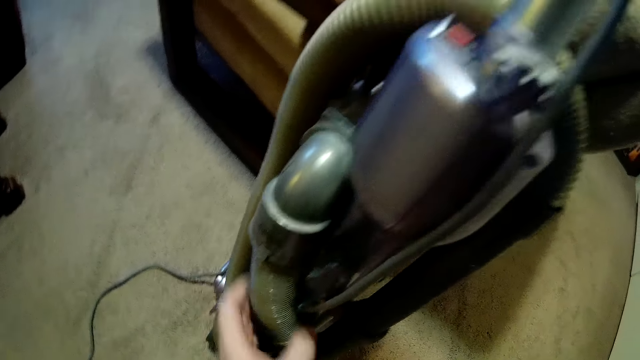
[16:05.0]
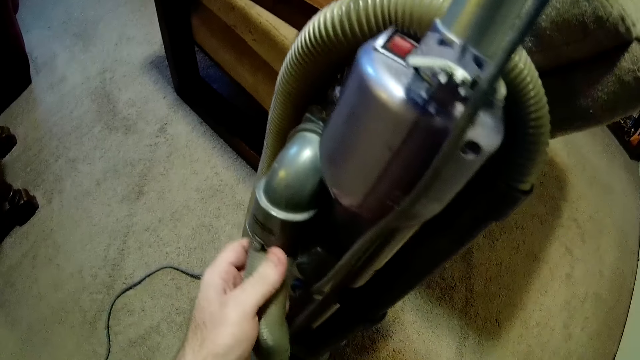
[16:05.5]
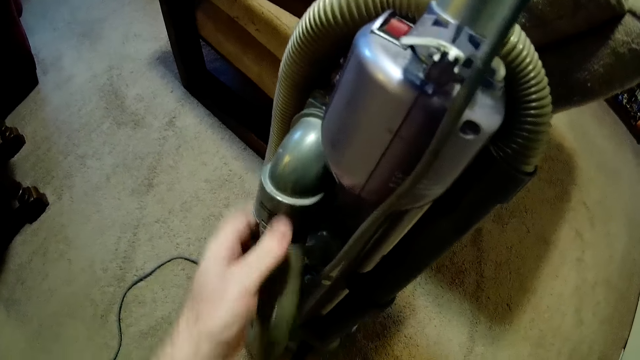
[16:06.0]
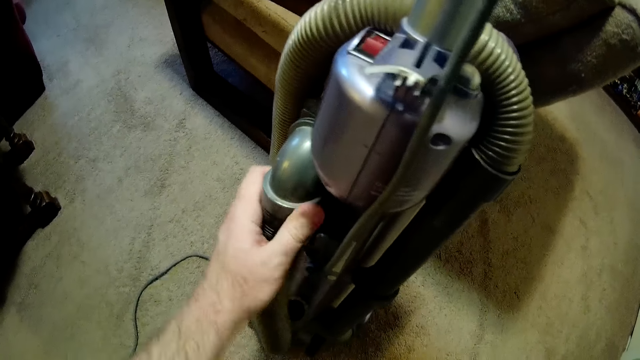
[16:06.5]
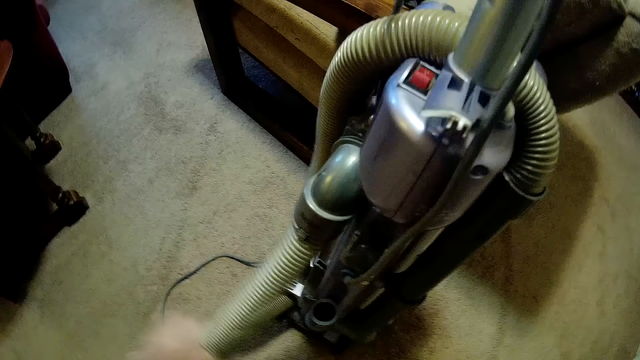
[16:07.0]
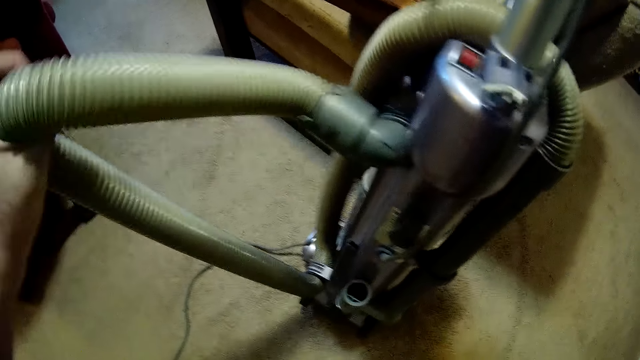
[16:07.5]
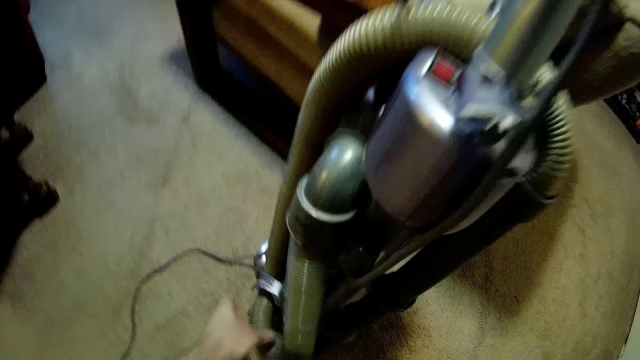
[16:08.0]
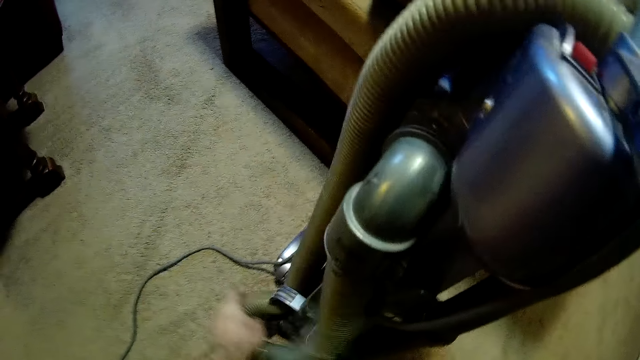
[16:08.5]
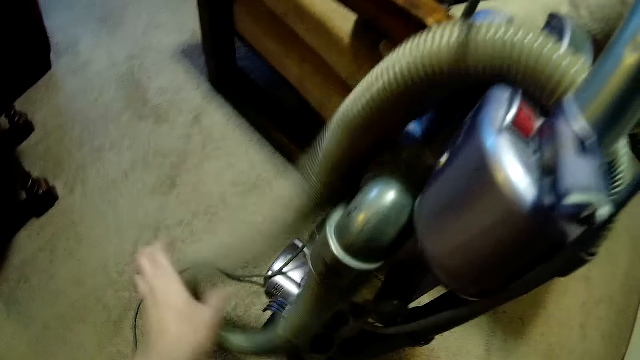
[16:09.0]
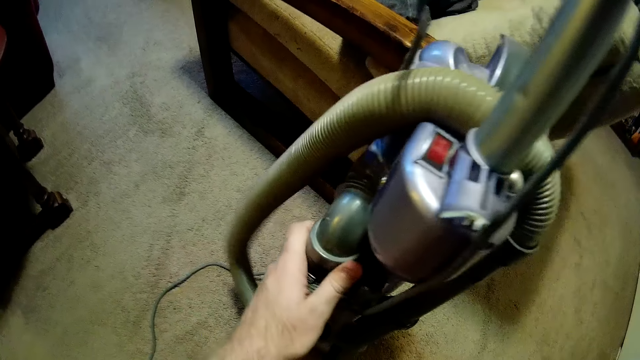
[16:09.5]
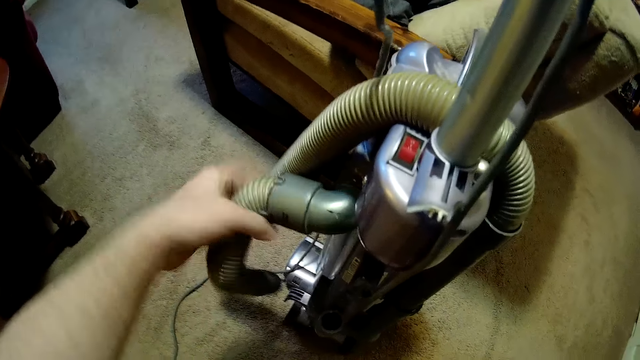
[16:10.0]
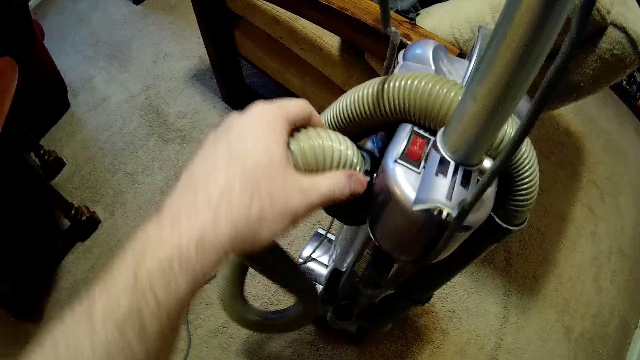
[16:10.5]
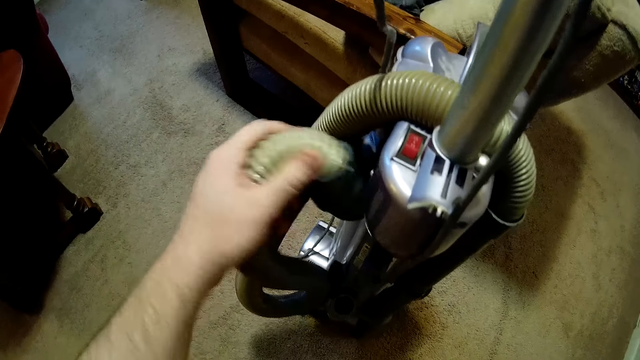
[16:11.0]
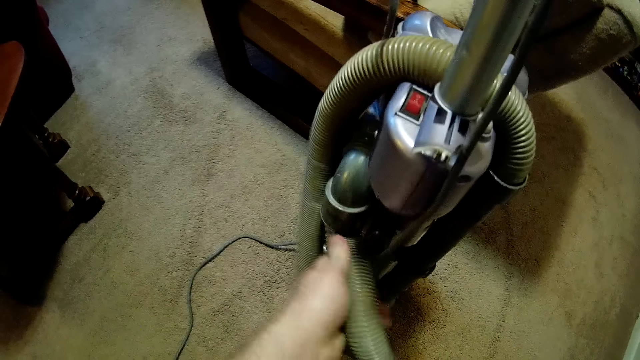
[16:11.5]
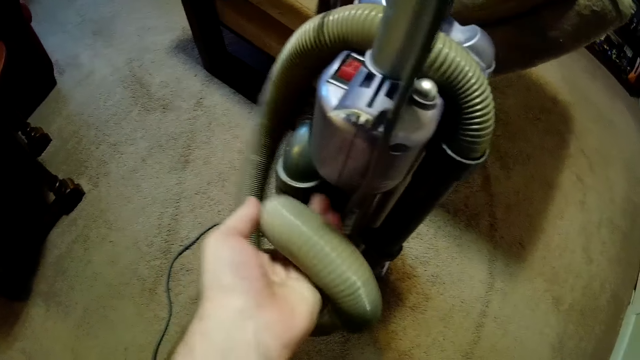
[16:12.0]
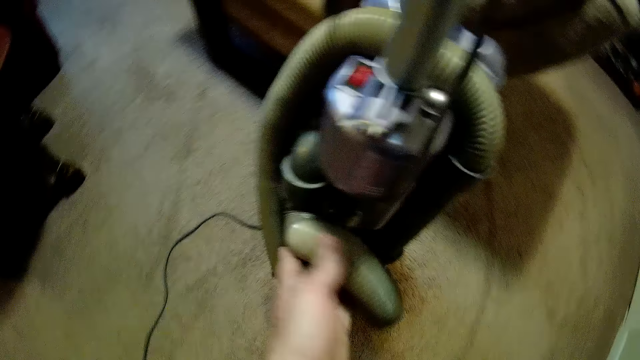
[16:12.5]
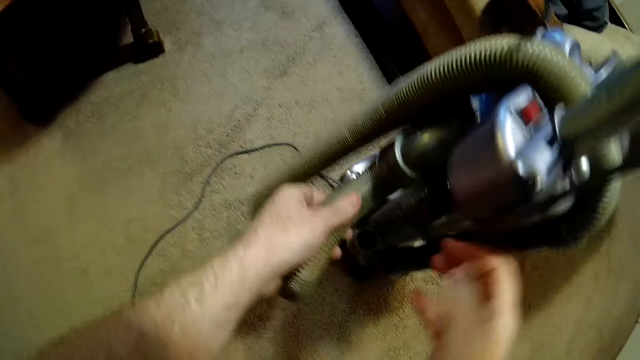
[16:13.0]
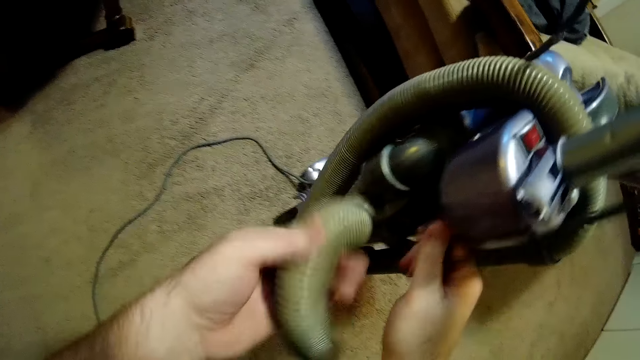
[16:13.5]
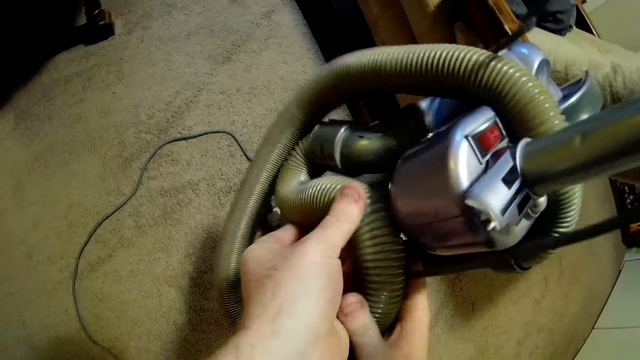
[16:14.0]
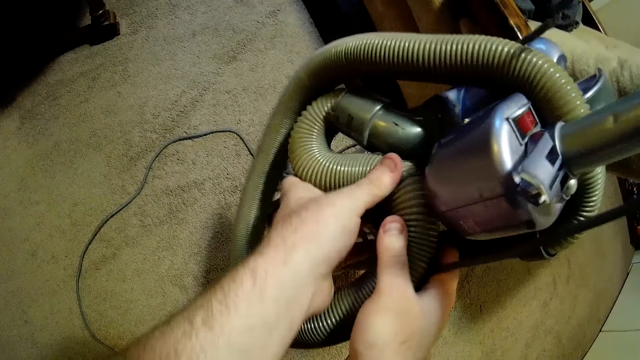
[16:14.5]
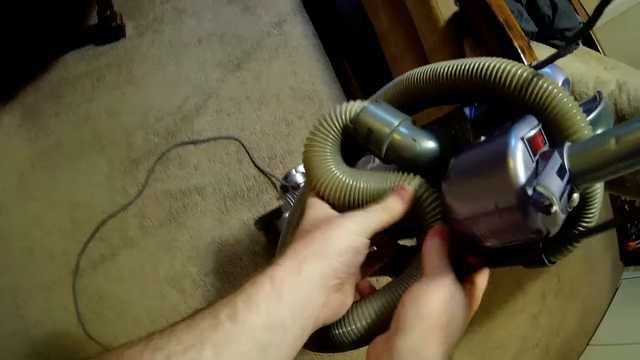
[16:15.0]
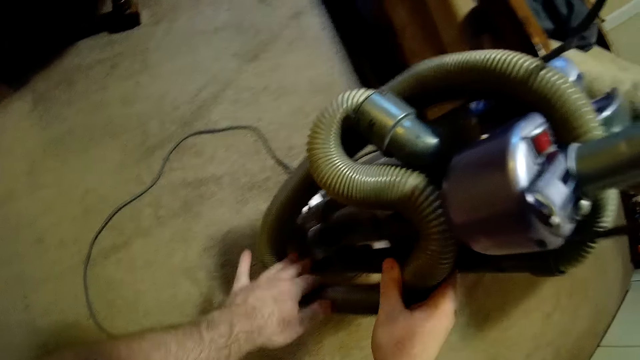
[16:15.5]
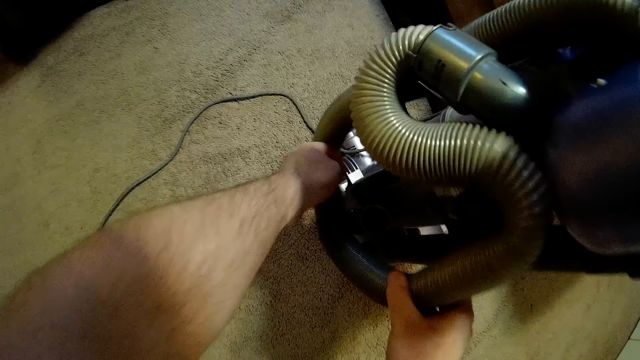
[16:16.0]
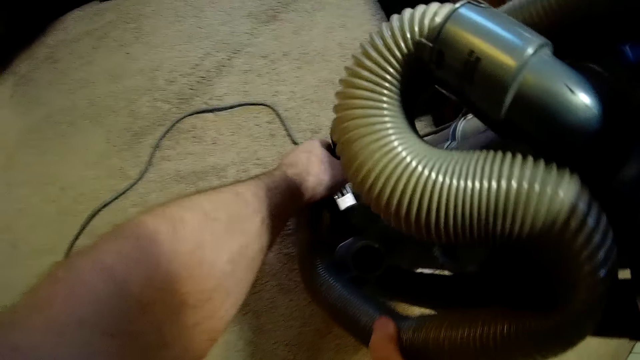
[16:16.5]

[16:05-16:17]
The camera wearer pulls the vacuum cleaner hose. They straighten a pipe on the vacuum cleaner. They pull the vacuum cleaner hose again. They align the pipe on the vacuum cleaner. They twist the vacuum cleaner hose. They attach the hose on the vacuum cleaner. They hold the vacuum cleaner. They attach the hose on the vacuum cleaner.

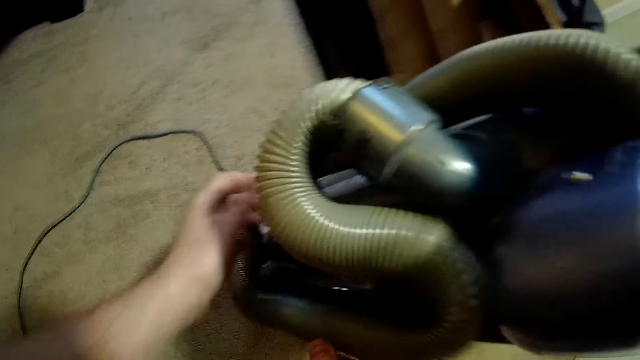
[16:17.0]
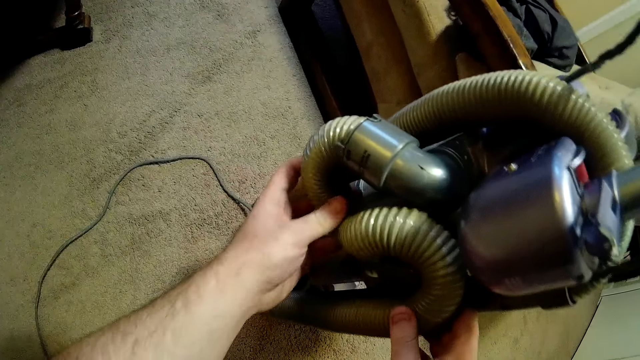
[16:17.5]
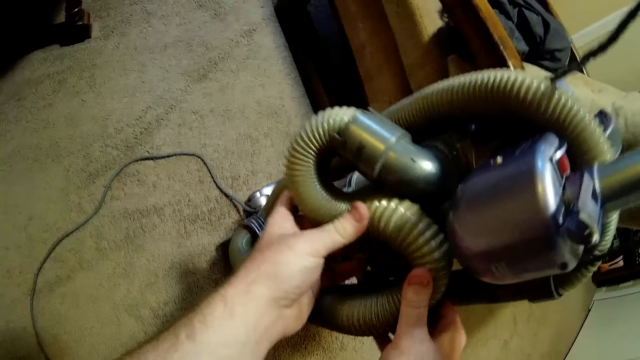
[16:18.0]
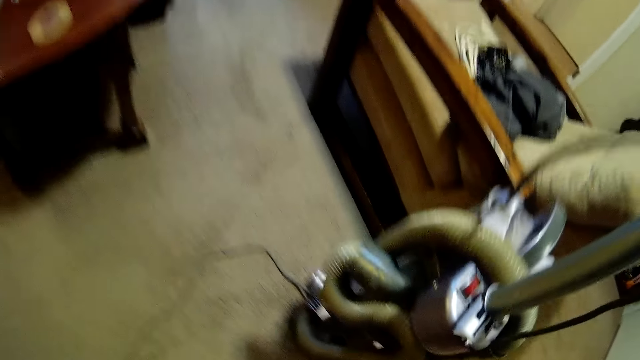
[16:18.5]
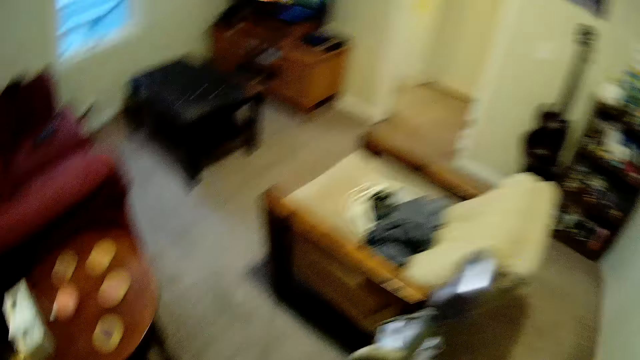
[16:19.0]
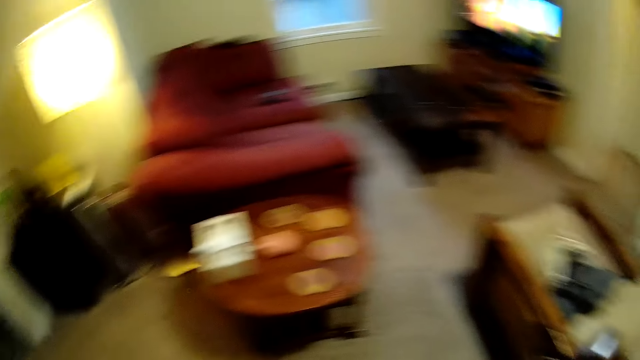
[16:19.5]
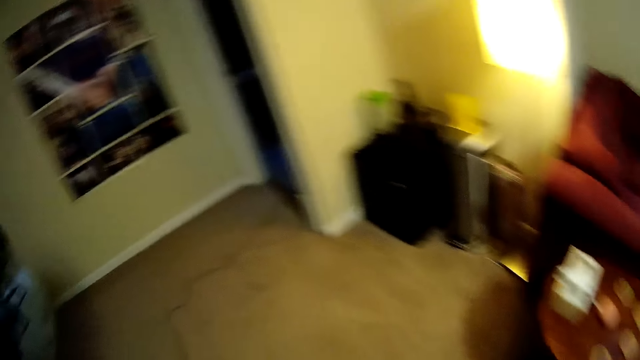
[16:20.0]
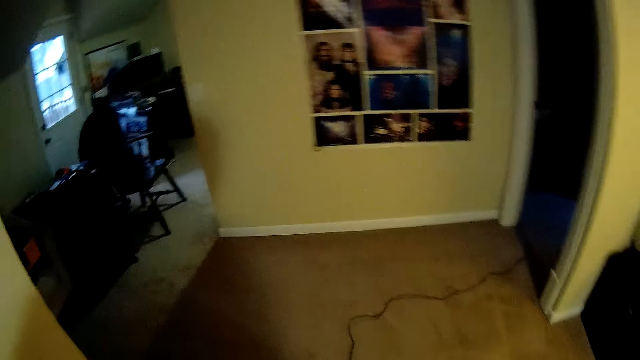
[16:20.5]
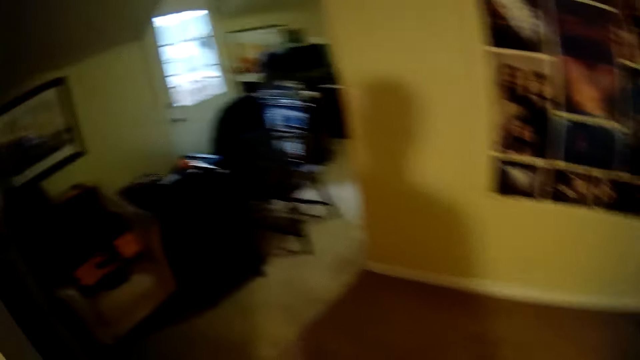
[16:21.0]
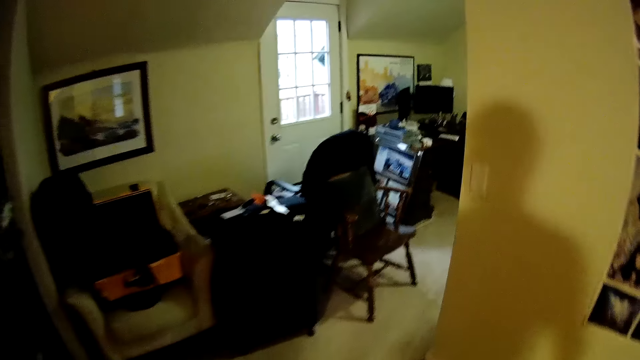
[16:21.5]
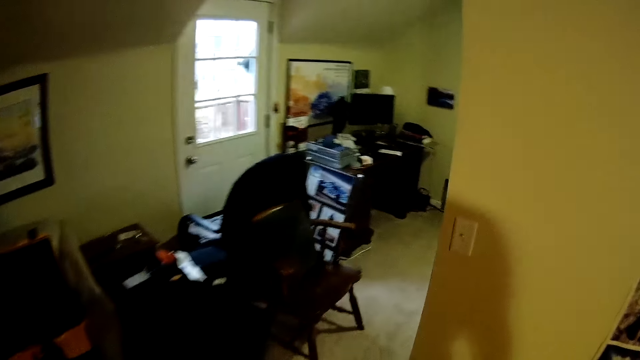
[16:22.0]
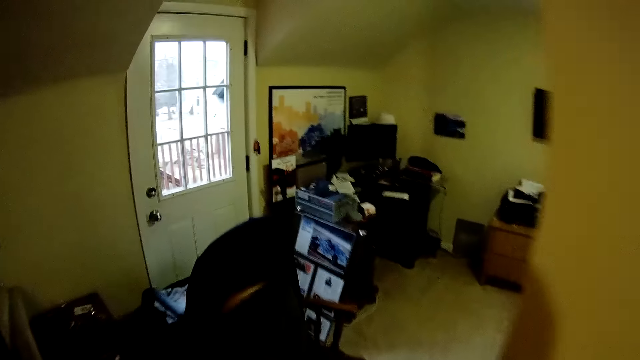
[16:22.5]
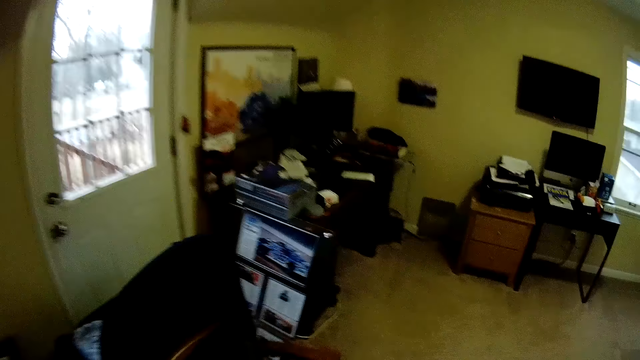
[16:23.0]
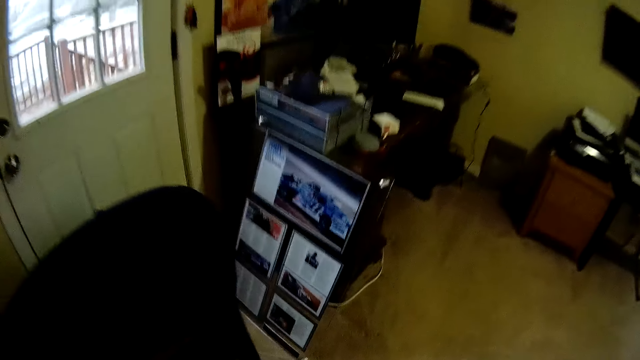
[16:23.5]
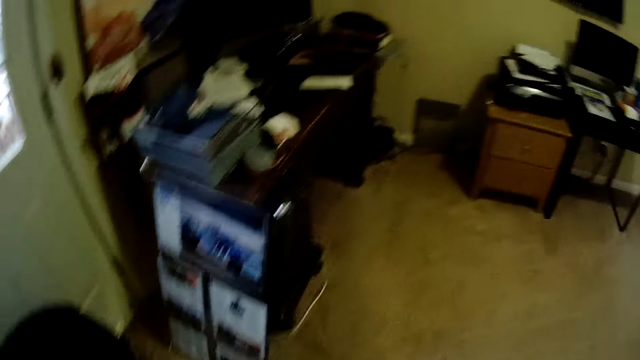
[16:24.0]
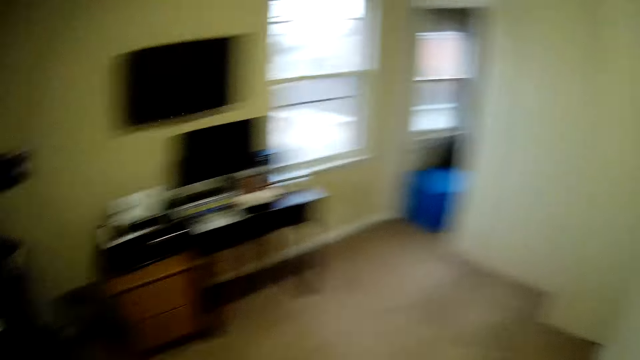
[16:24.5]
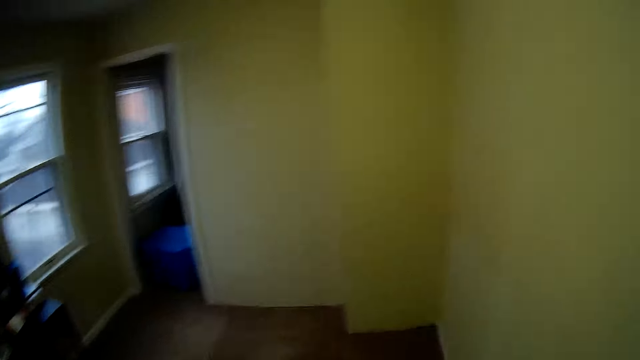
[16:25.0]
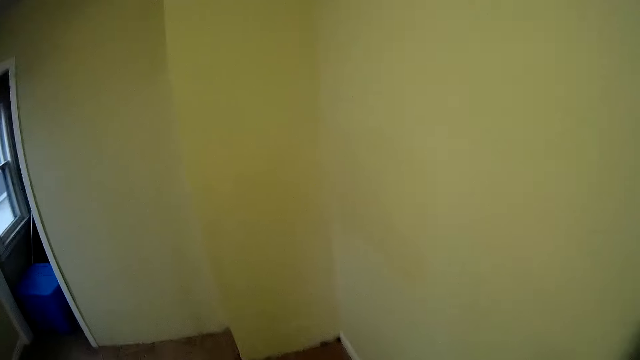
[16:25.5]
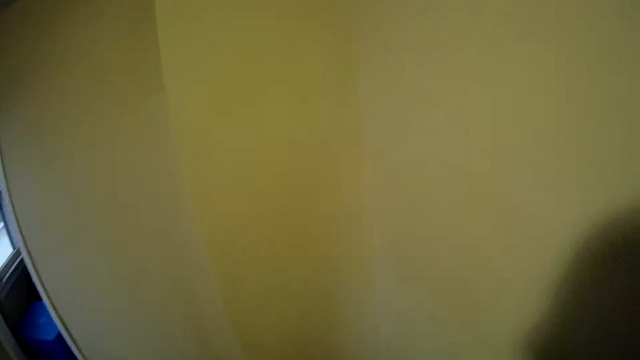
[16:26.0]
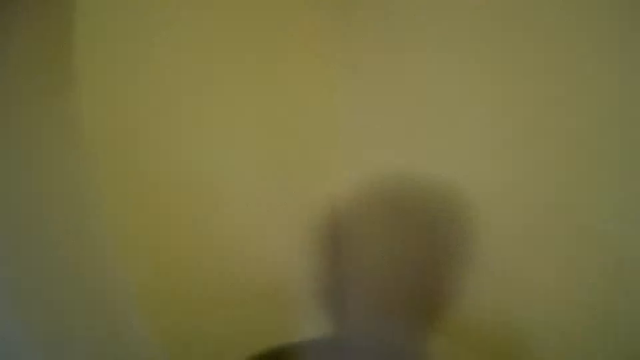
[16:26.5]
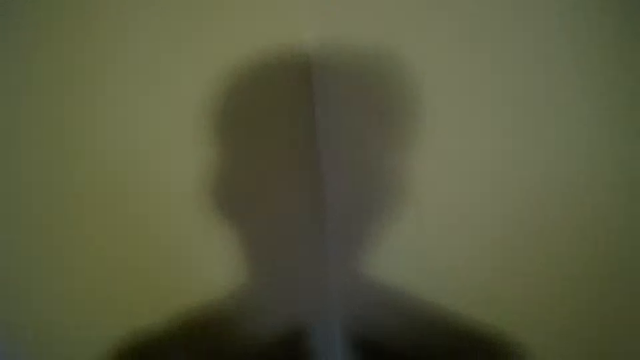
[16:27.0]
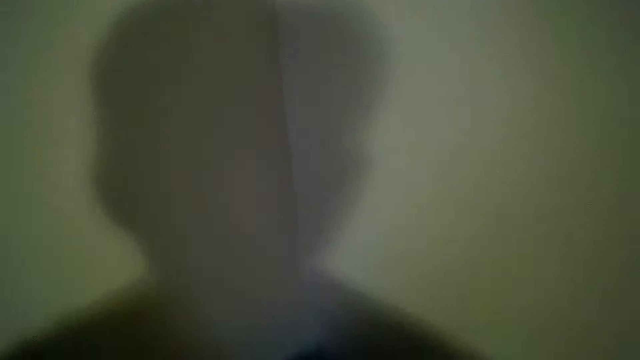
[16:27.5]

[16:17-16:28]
The camera wearer walks in a room.
